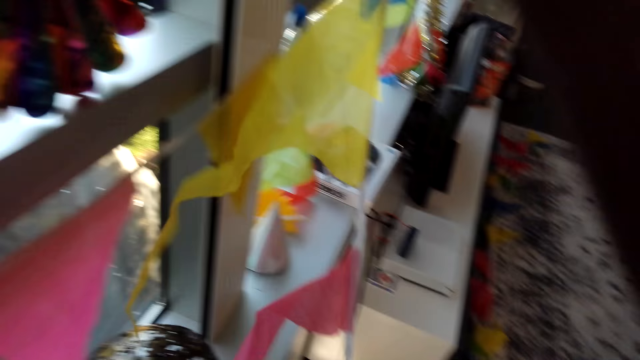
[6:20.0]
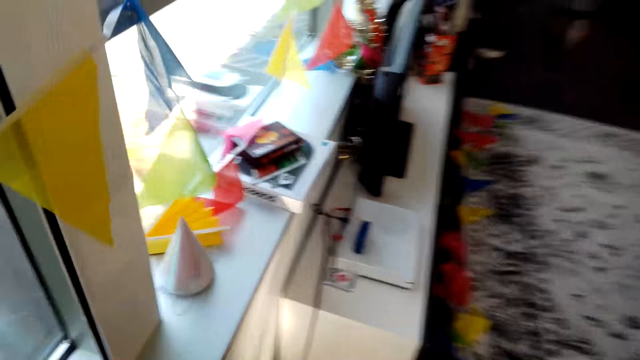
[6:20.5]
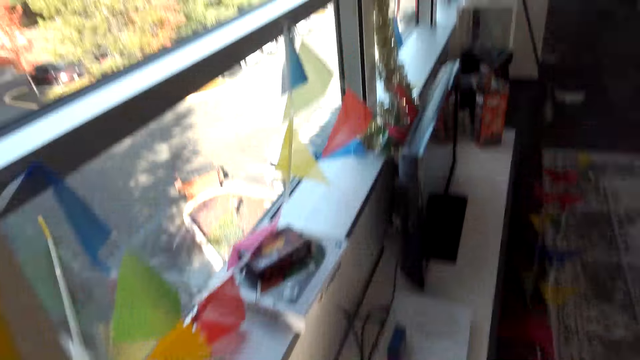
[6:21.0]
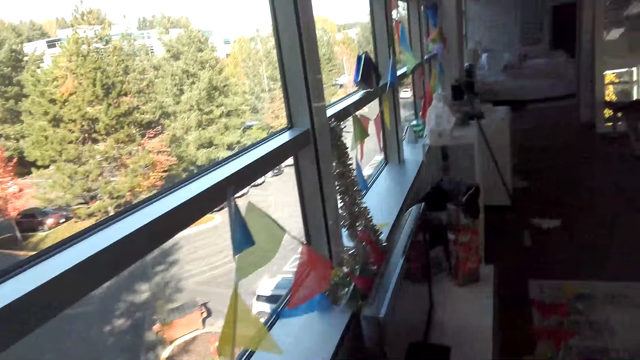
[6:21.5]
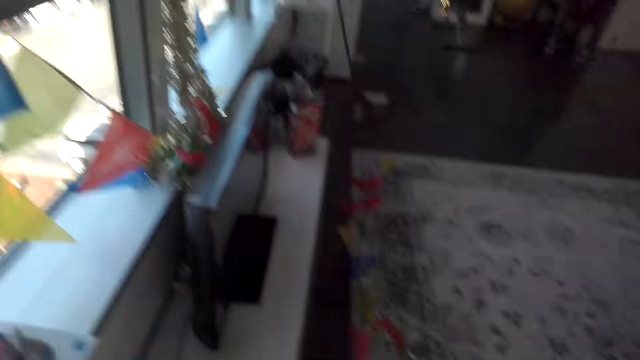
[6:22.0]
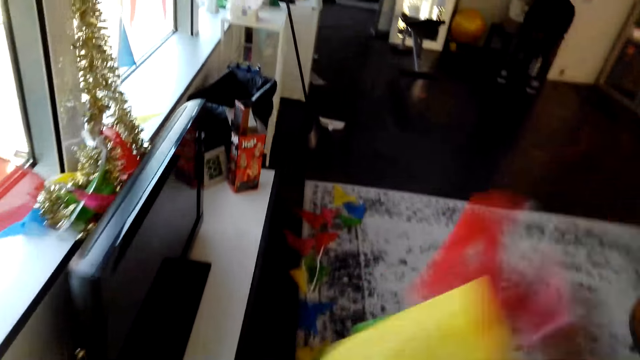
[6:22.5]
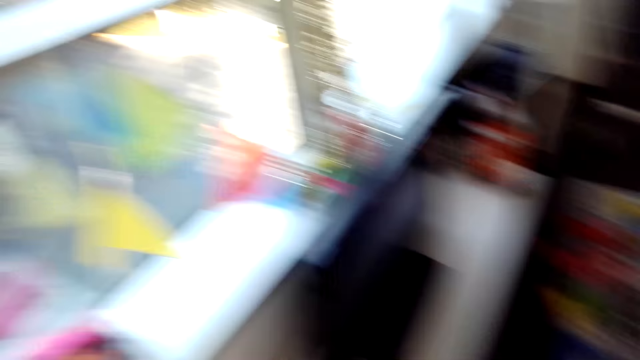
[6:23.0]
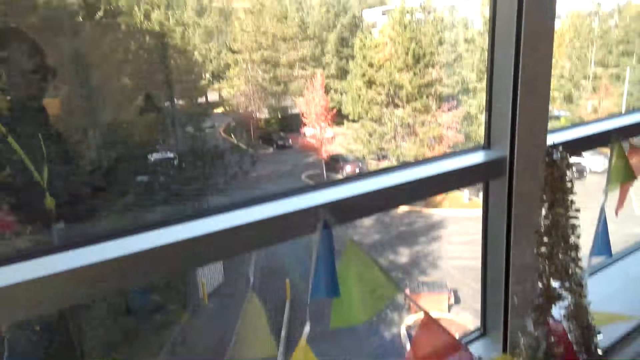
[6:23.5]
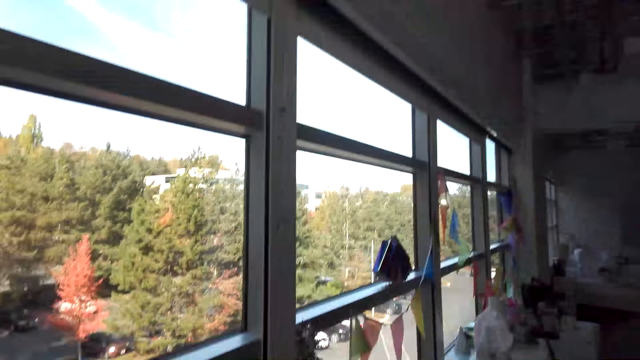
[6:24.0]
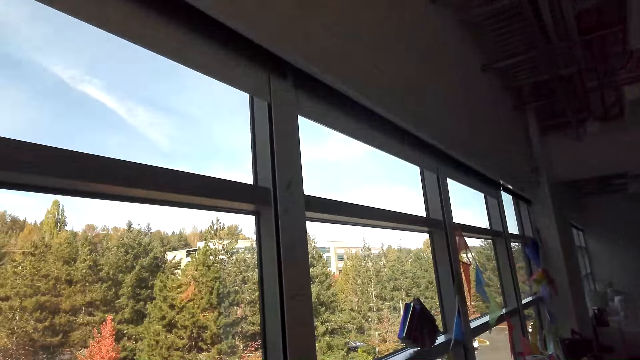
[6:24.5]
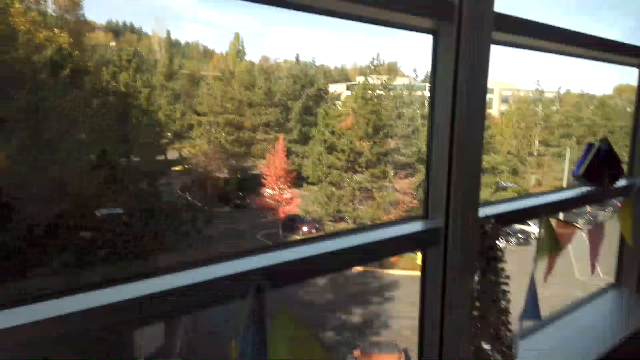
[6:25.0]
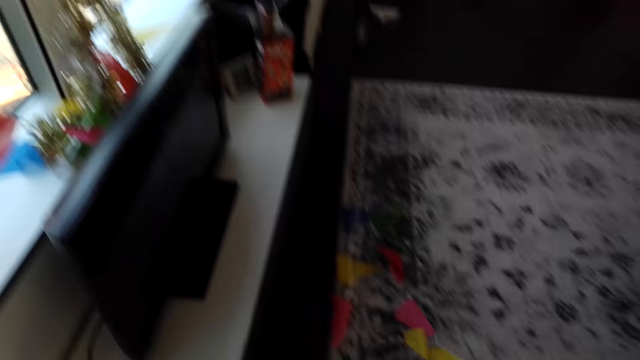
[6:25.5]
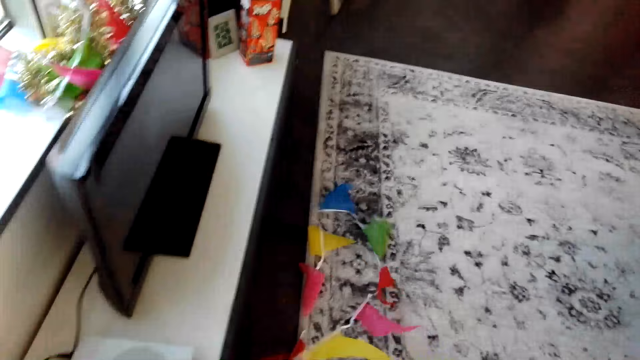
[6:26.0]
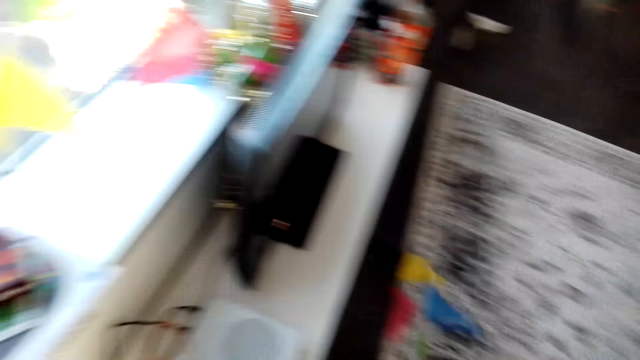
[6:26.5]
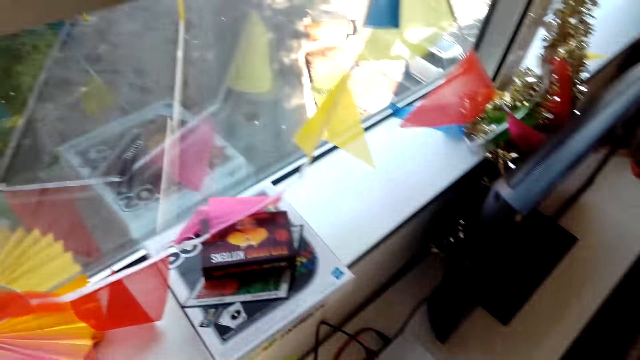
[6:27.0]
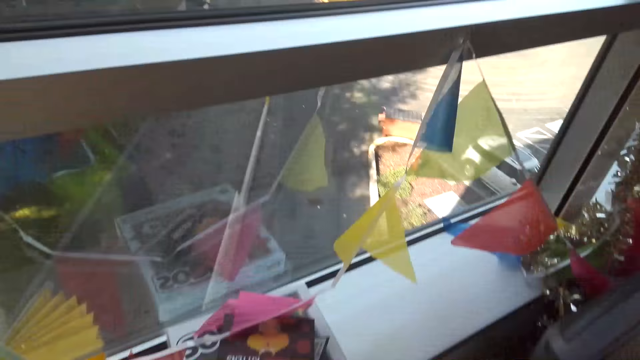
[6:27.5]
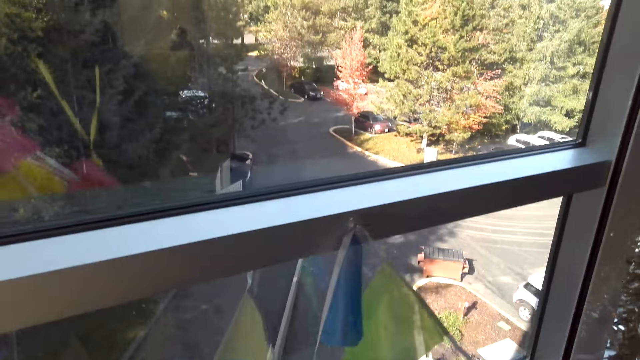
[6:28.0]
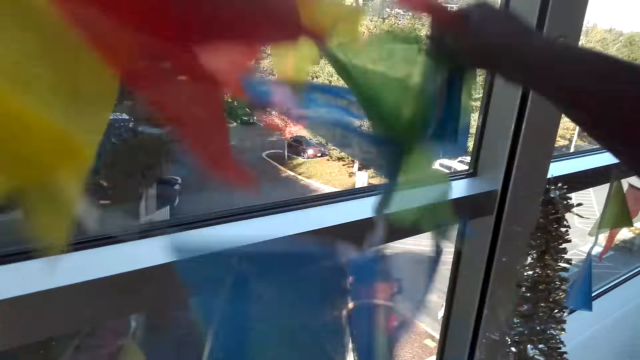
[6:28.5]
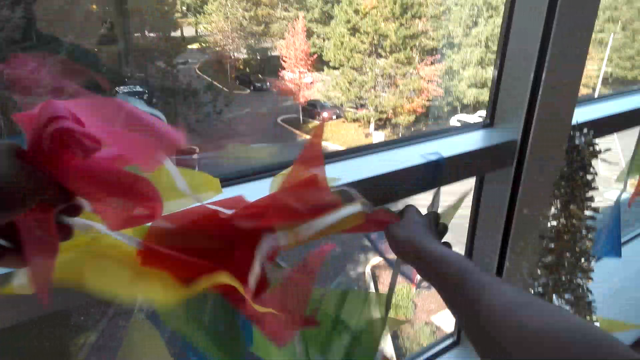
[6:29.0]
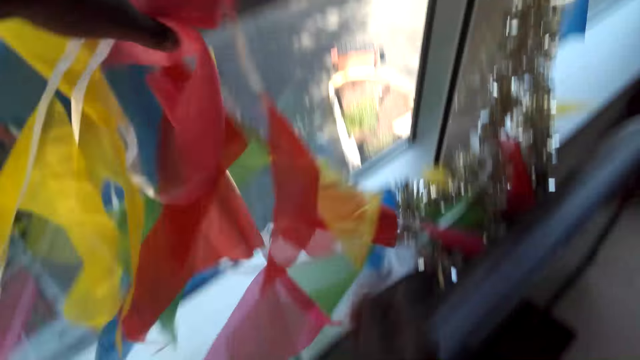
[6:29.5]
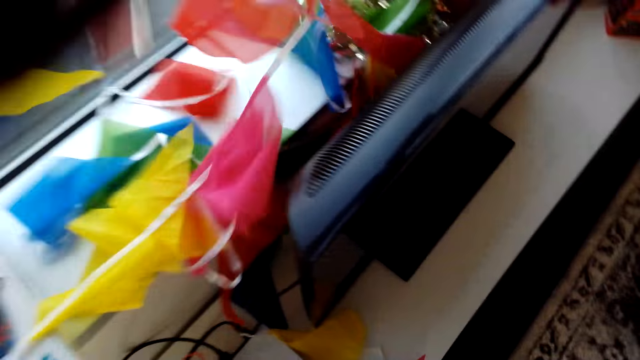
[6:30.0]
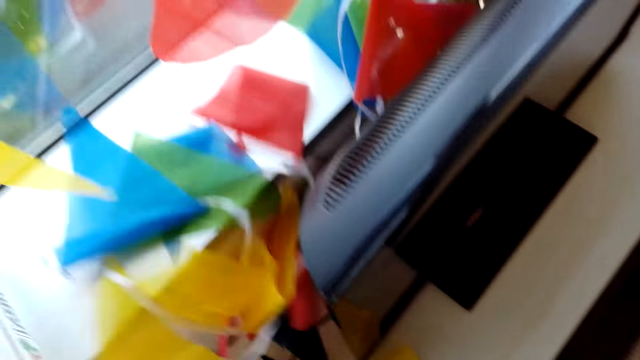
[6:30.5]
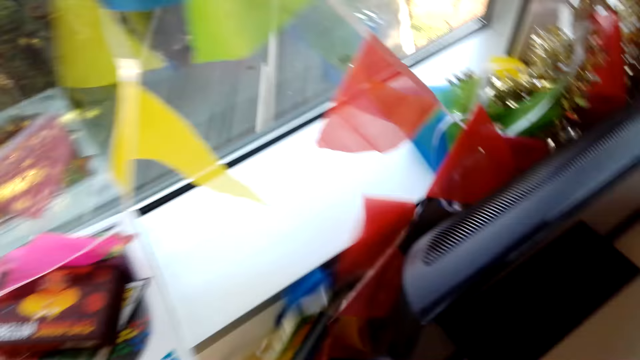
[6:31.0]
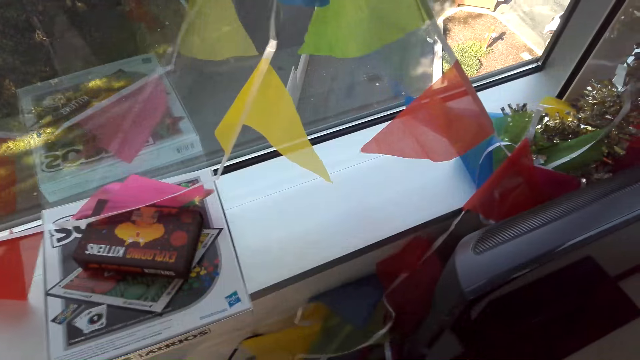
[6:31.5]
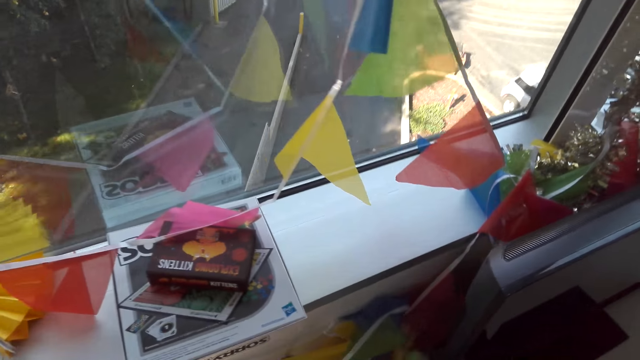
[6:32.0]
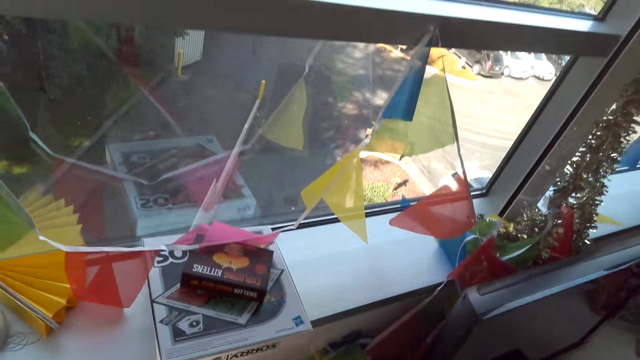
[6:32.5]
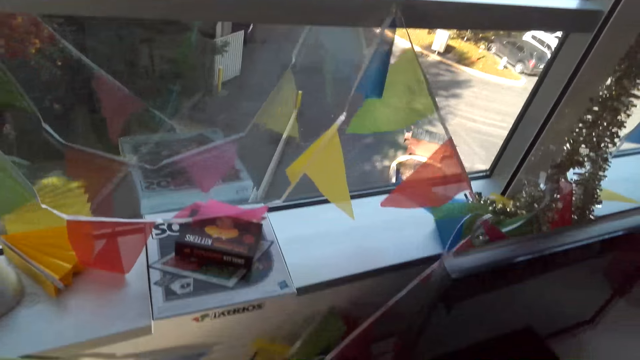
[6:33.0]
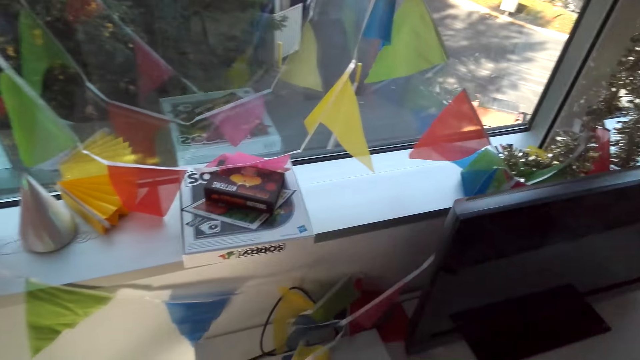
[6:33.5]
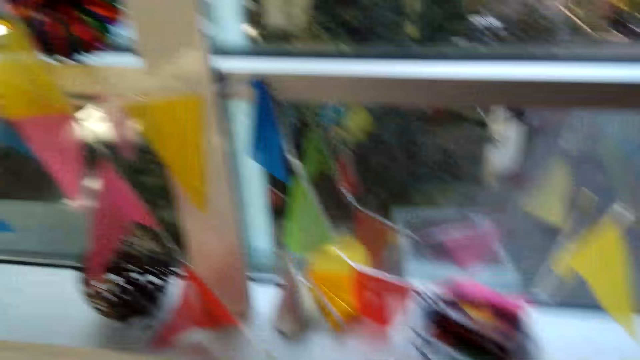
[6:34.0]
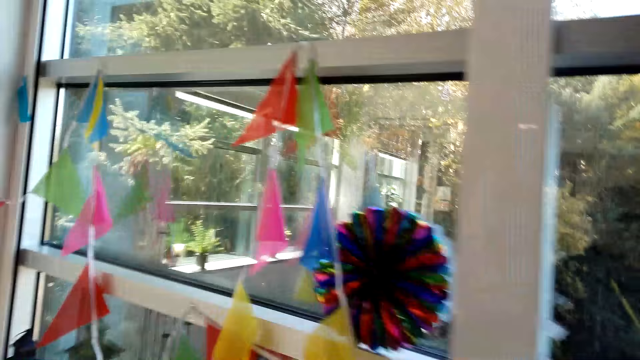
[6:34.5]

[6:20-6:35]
The camera wearer looks around the house. They walk around the house. They pull decoration. They dialogue with a person. They look around the house. They put down the decor. They dialogue with the person. They walk around the house.

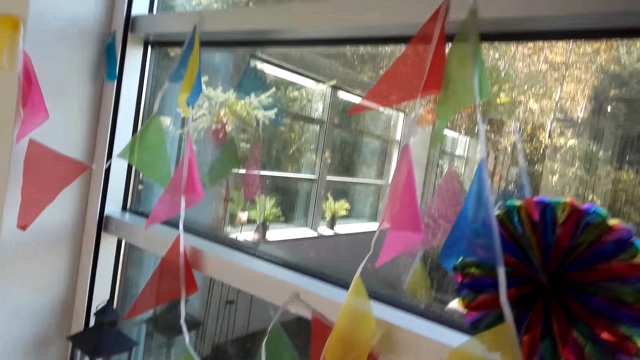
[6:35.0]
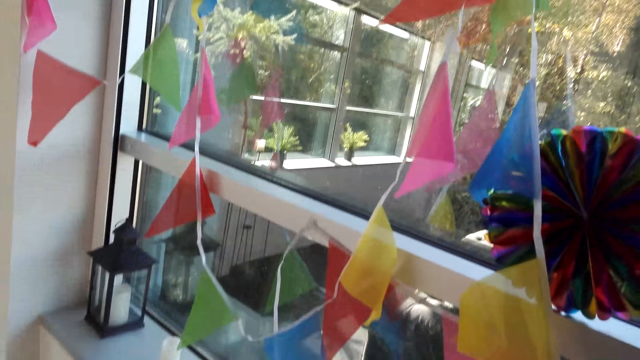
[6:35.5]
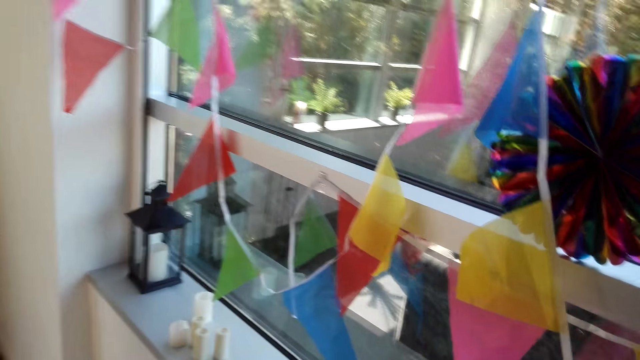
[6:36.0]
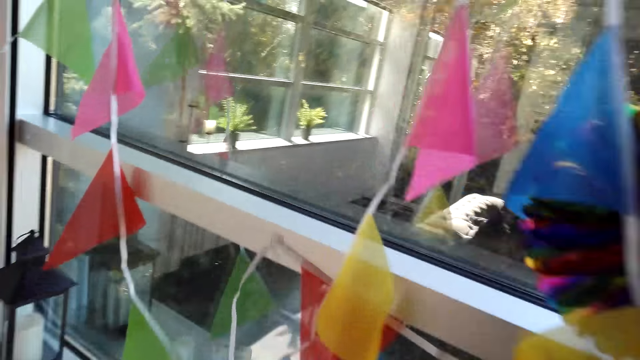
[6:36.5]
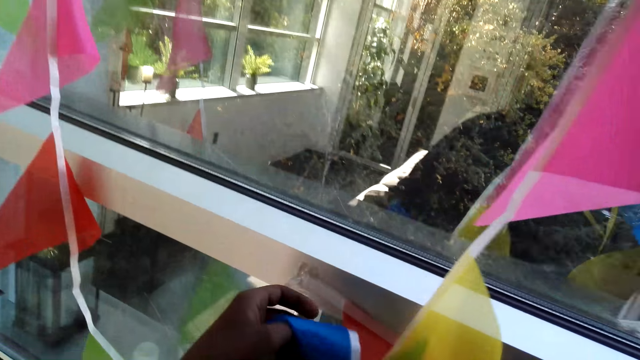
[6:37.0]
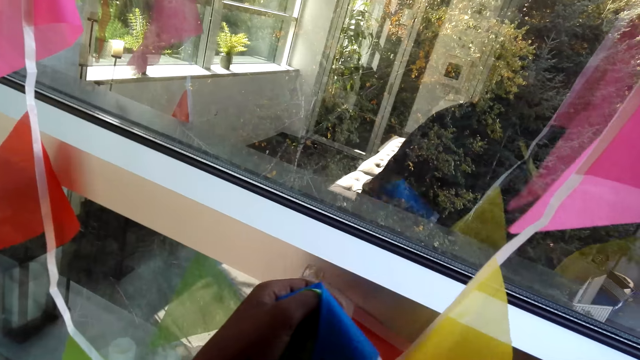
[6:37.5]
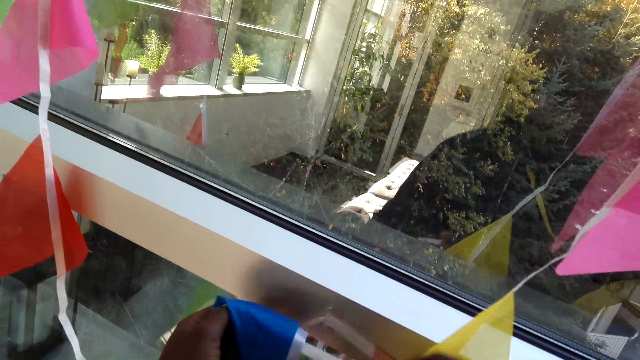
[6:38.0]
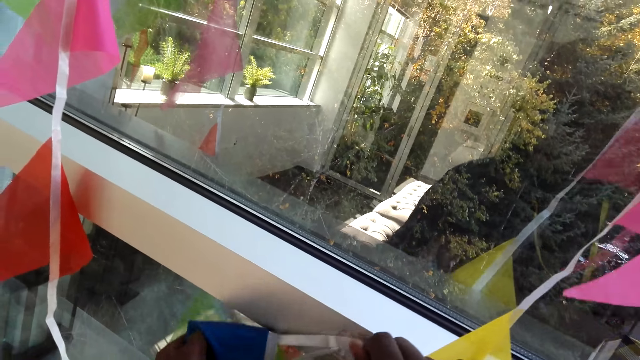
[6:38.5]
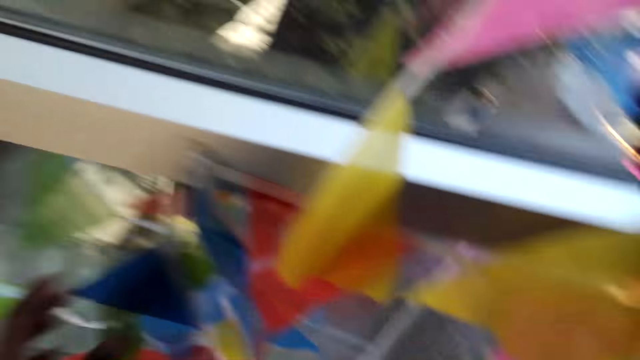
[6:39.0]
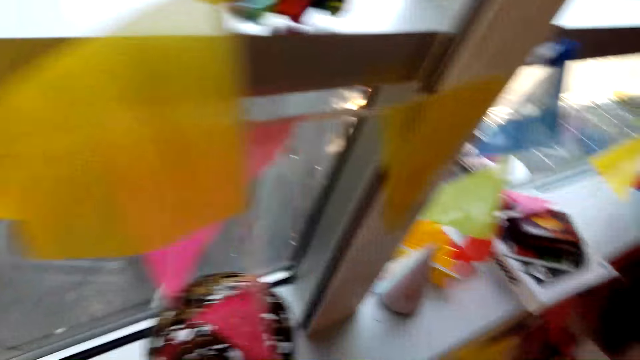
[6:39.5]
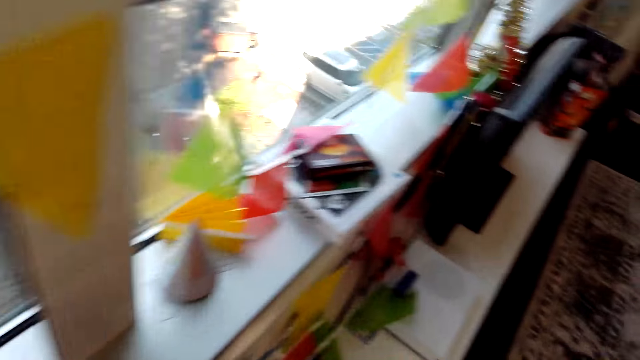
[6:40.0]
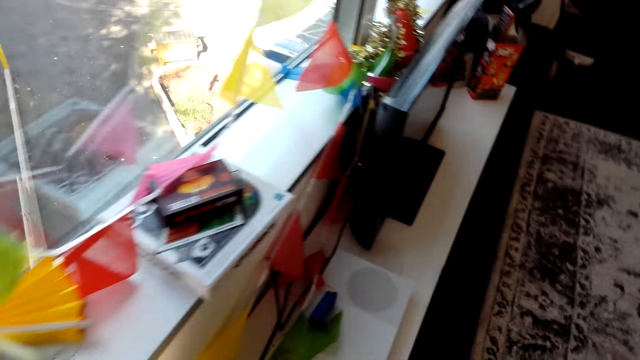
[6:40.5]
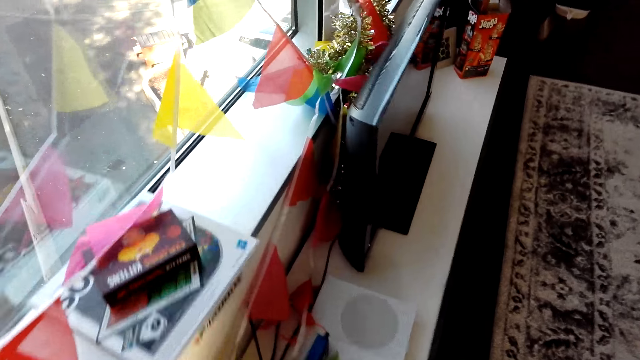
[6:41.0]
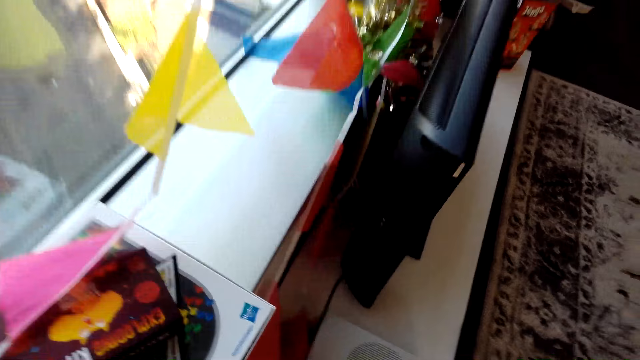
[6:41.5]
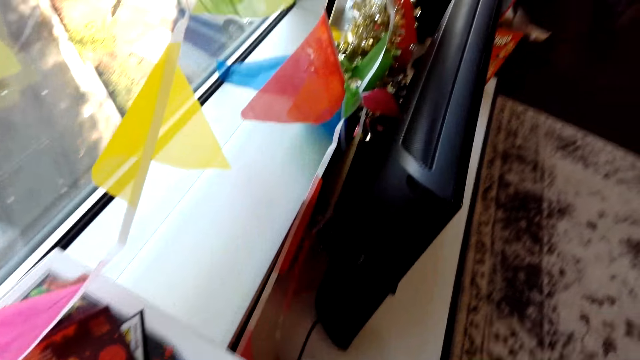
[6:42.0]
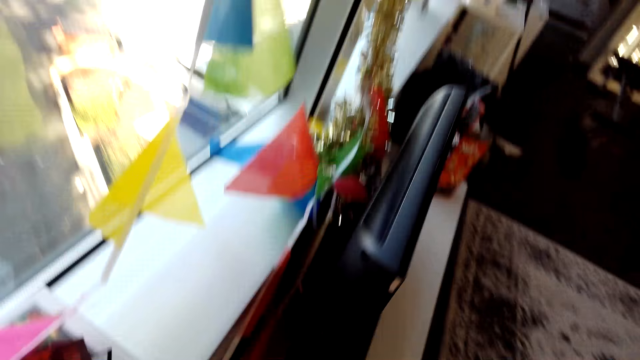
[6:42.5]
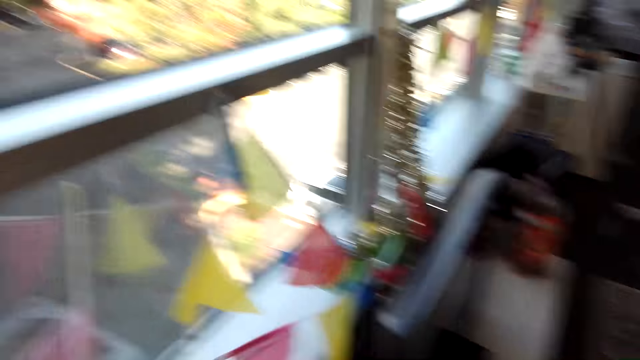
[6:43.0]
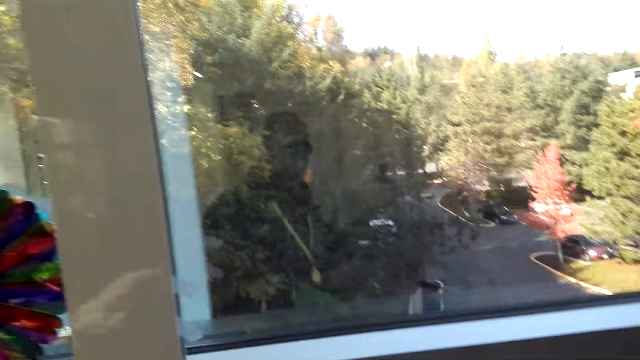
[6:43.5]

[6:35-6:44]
The camera wearer sticks decoration on the window frame with tape. They walk around the house. They pick up a decoration.
